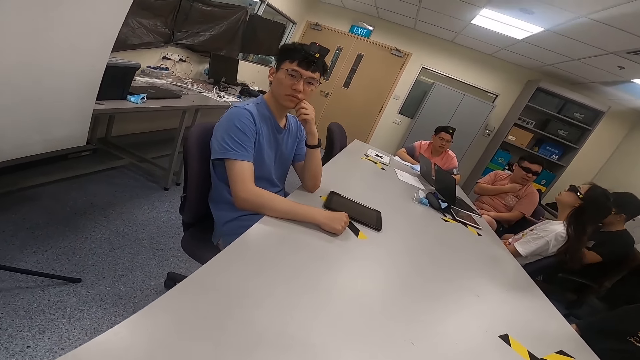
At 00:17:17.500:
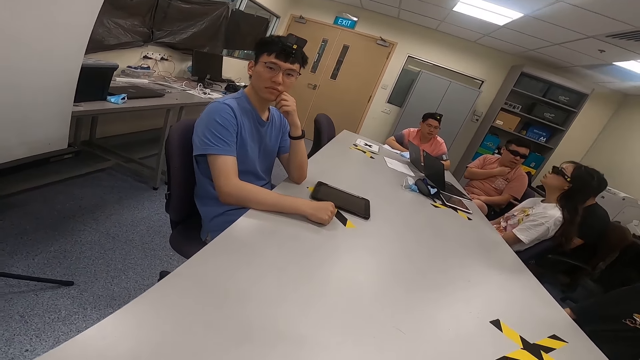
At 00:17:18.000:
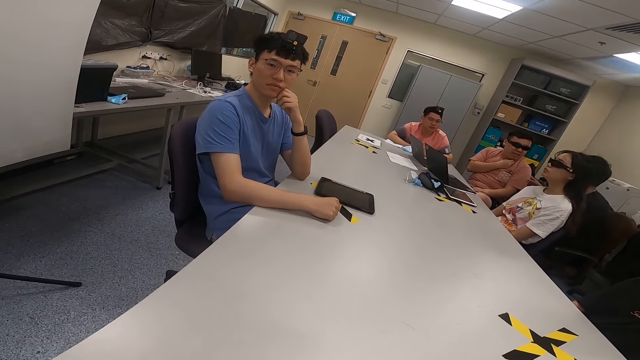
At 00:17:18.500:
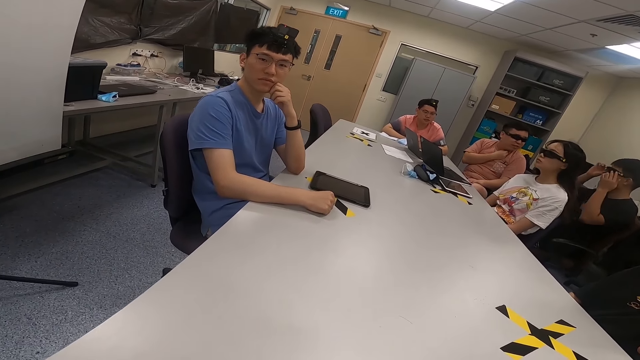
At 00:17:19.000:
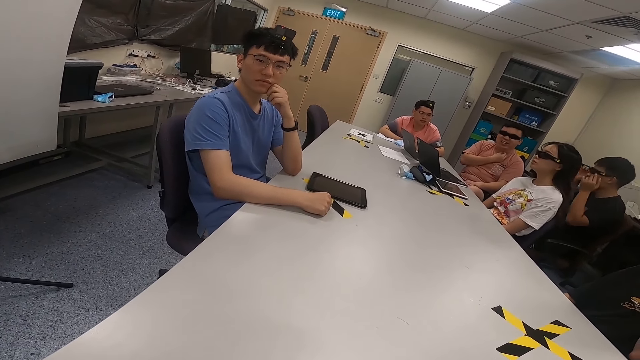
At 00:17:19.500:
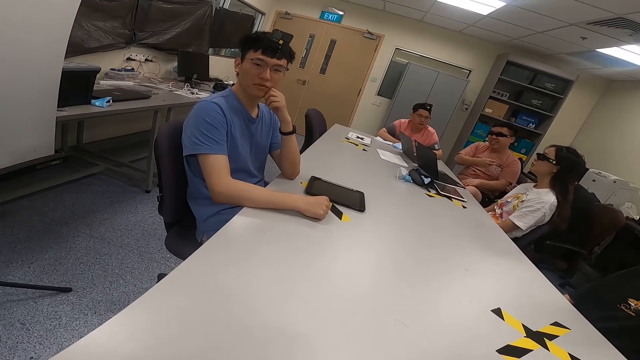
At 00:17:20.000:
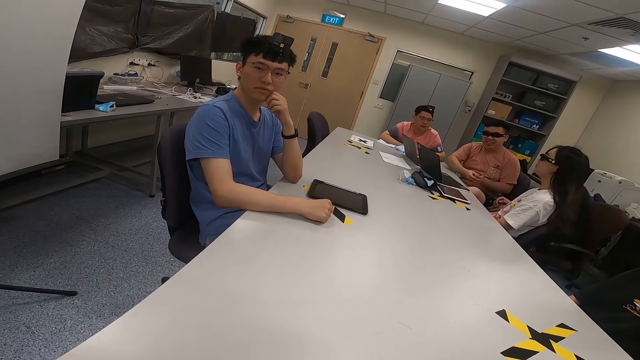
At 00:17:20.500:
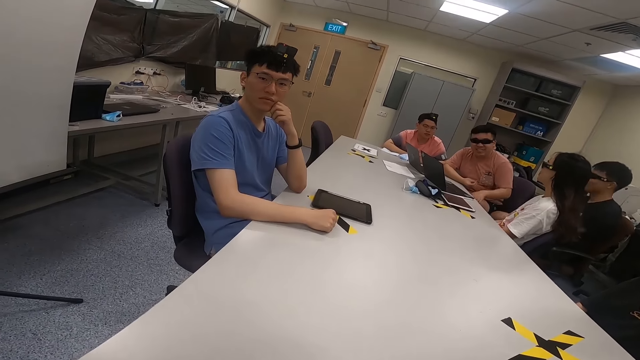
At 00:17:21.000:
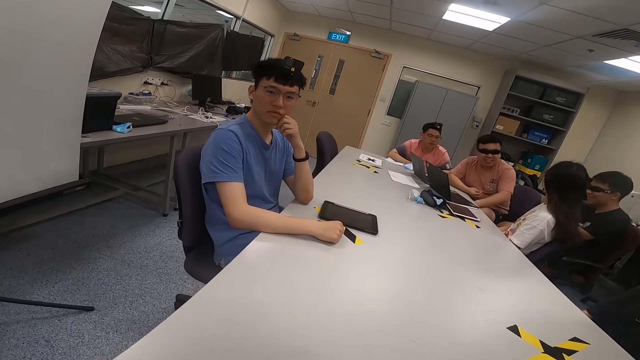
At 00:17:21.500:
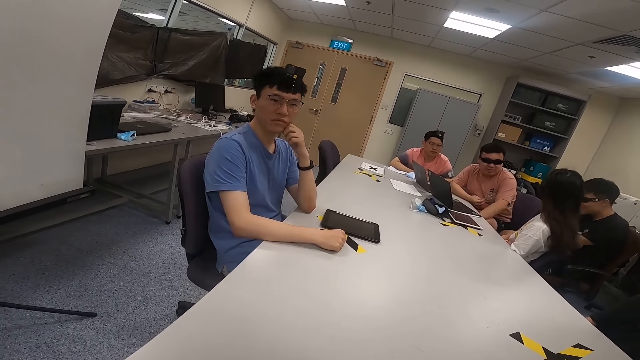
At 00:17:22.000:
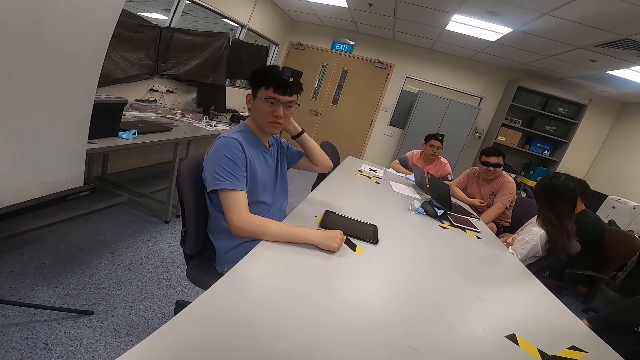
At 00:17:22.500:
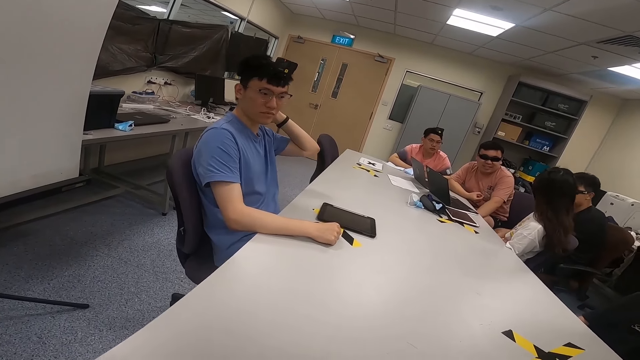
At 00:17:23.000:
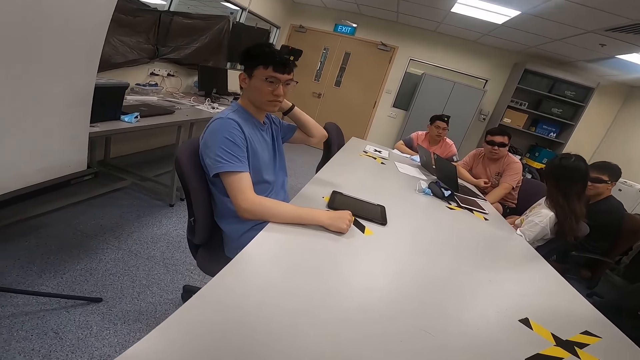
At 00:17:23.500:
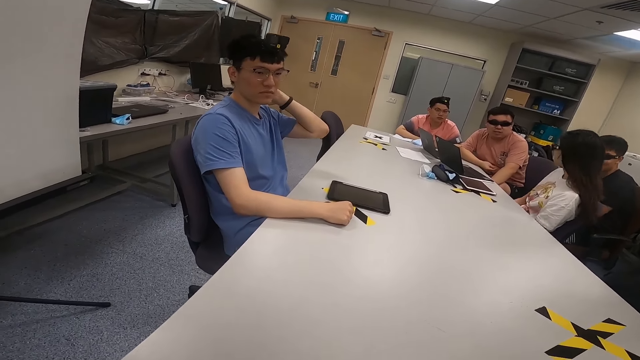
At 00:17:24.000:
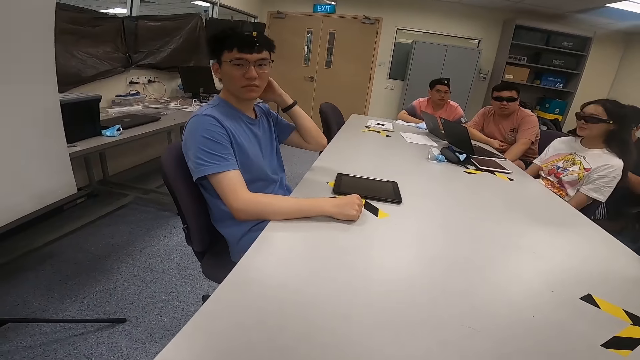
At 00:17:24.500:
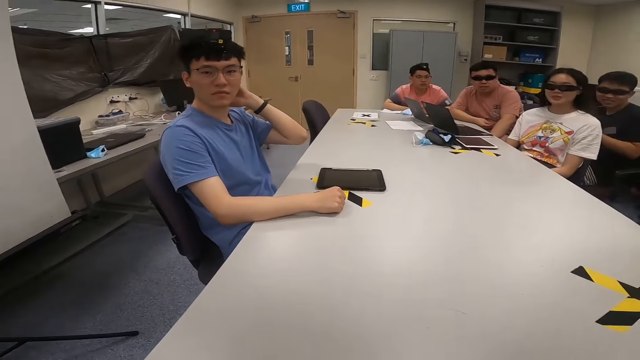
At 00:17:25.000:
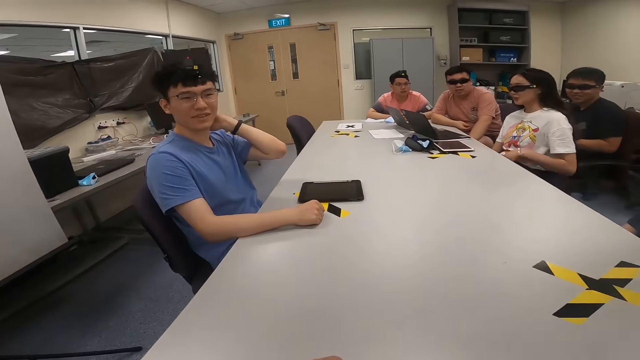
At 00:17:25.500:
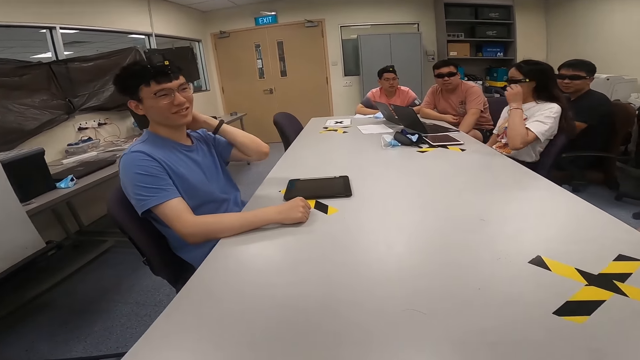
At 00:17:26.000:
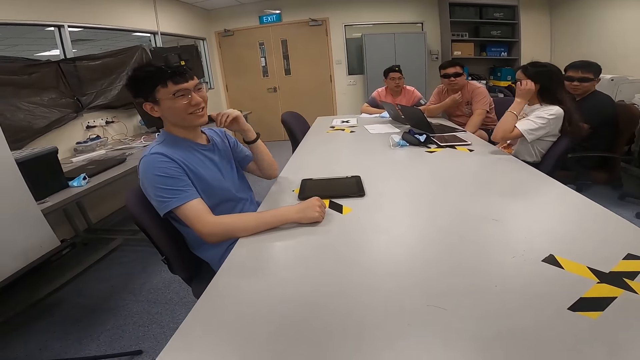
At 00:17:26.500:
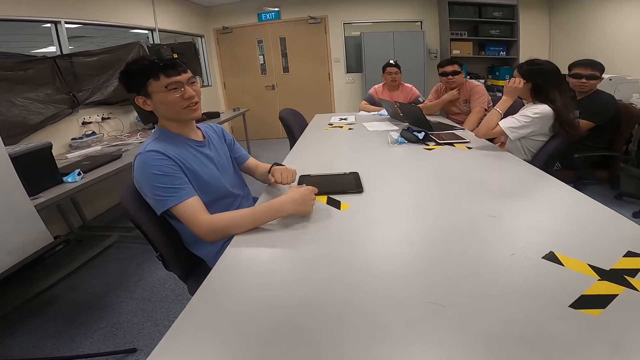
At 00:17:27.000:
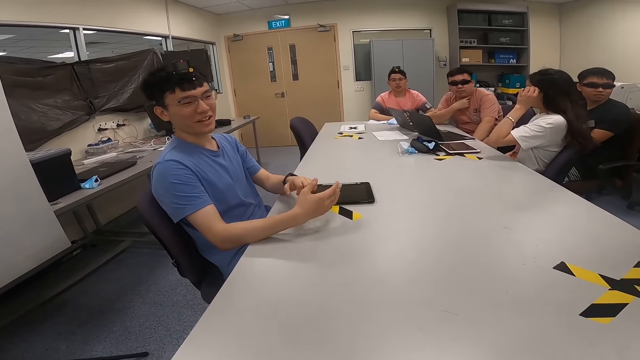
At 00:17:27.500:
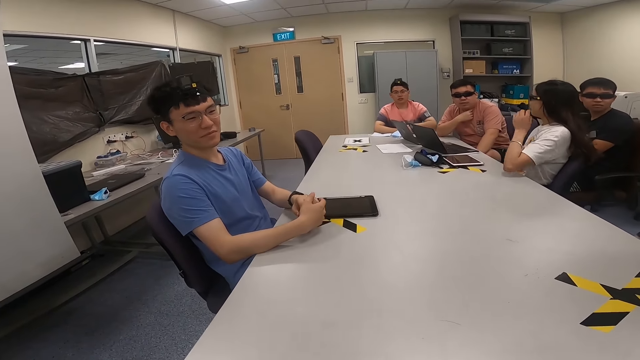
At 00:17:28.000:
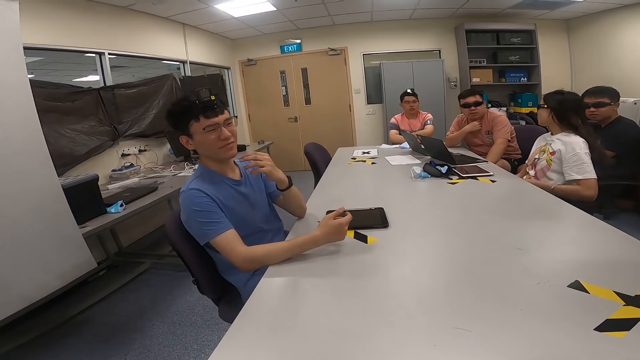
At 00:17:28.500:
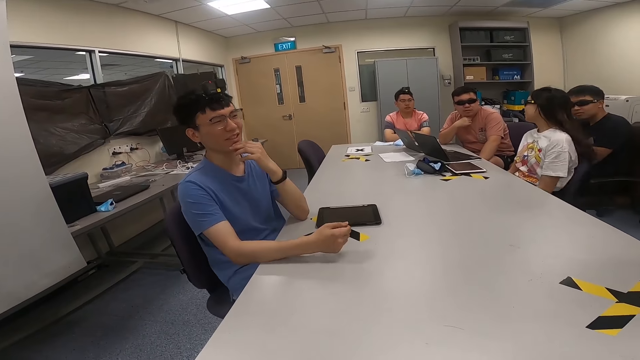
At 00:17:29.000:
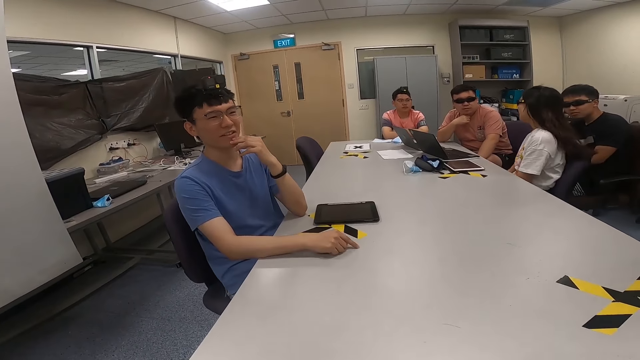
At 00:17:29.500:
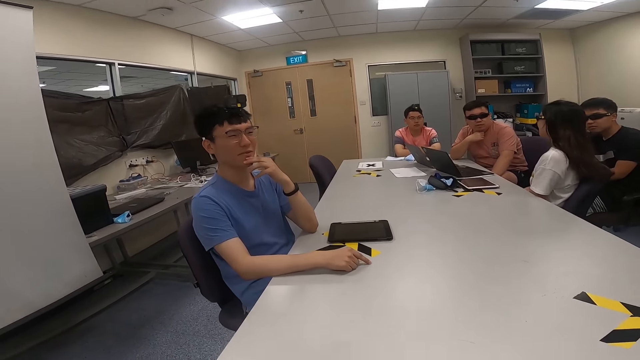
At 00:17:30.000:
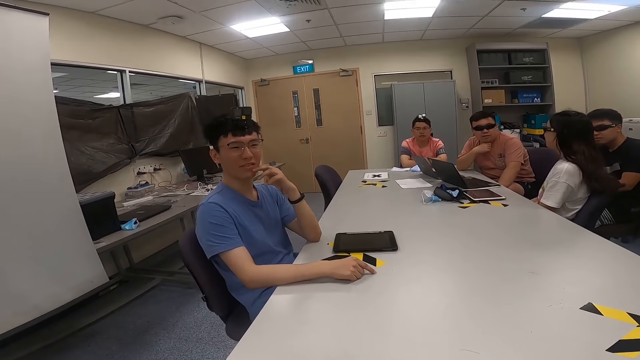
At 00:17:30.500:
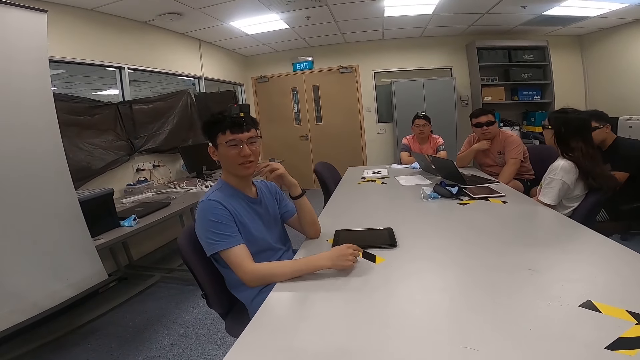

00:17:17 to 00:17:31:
A man lifts both hands. He holds his glasses. He touches his sunglasses. Another man scratches his neck. He scratches his head. A lady touches her sunglasses. The other man puts his hand on his chin. He puts his hand on his chin again.

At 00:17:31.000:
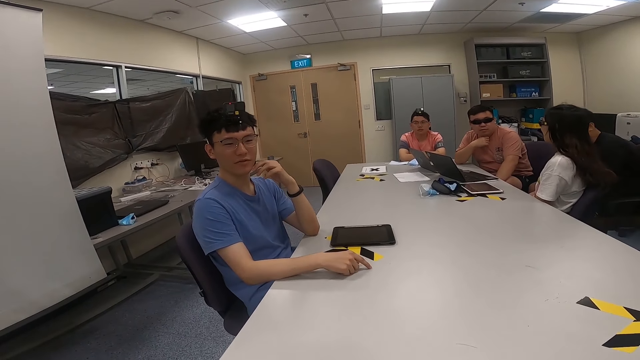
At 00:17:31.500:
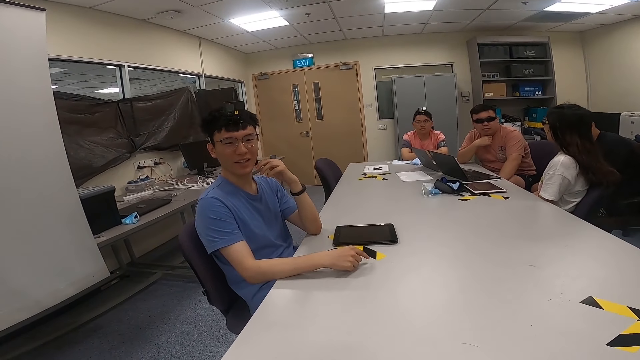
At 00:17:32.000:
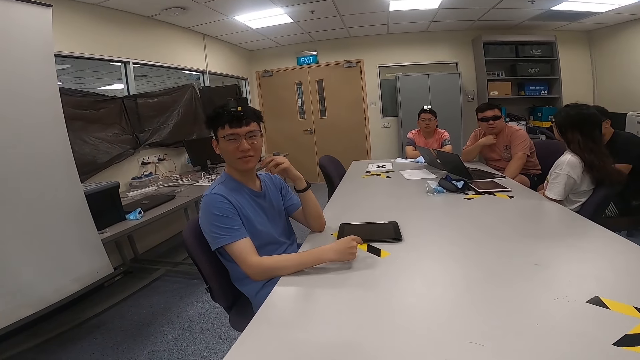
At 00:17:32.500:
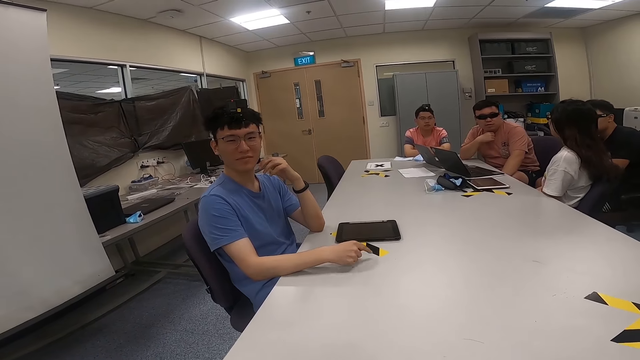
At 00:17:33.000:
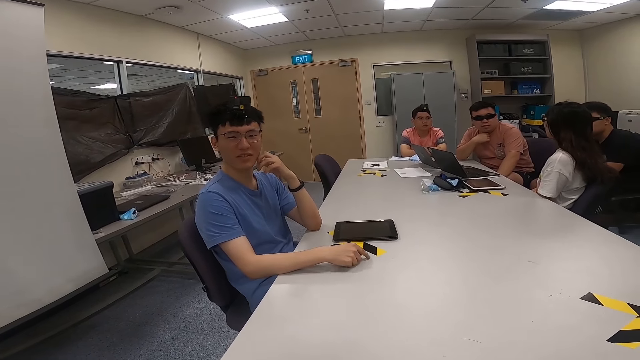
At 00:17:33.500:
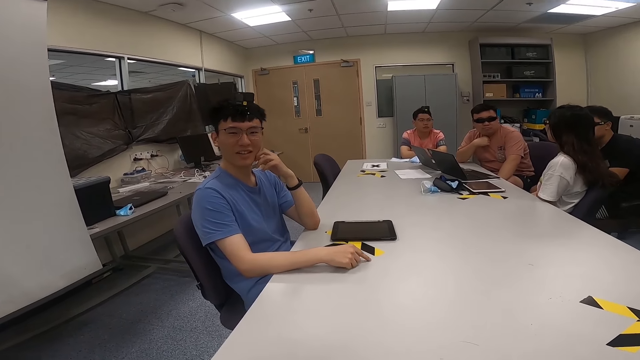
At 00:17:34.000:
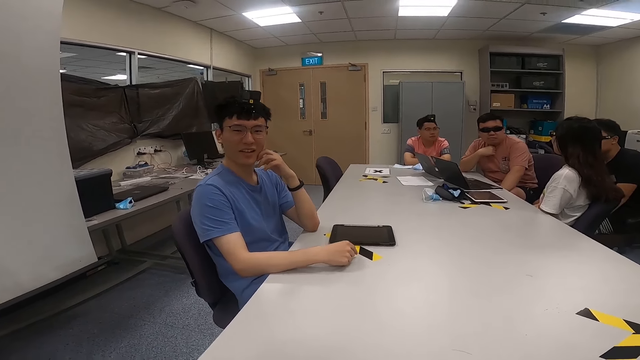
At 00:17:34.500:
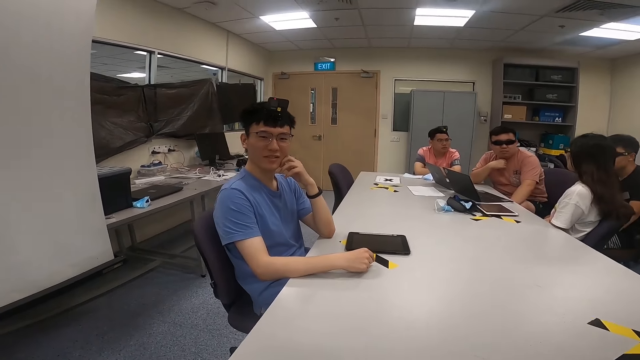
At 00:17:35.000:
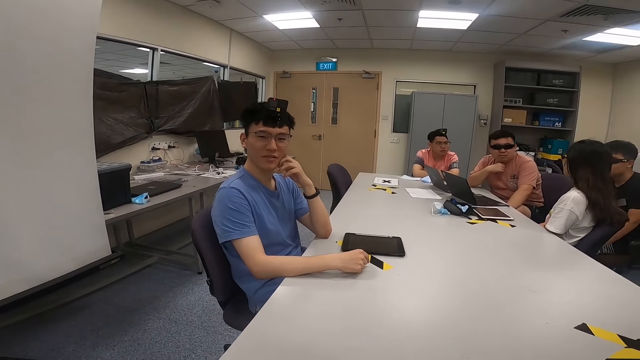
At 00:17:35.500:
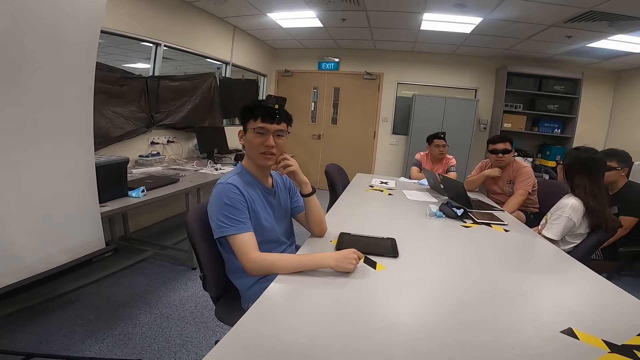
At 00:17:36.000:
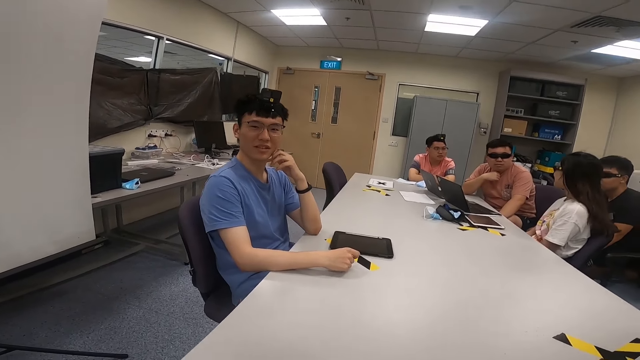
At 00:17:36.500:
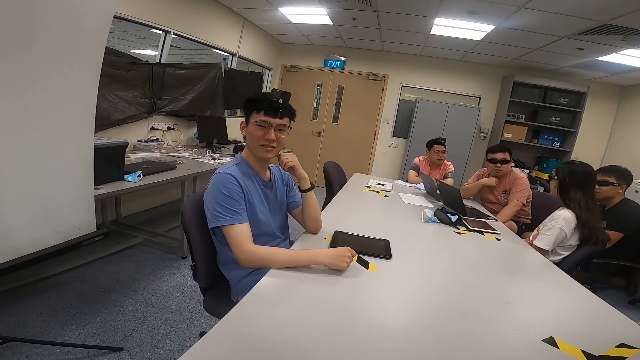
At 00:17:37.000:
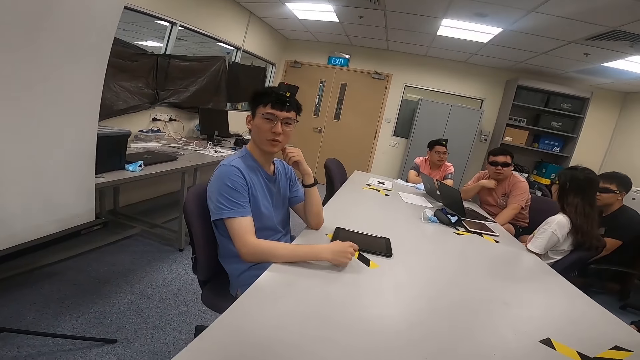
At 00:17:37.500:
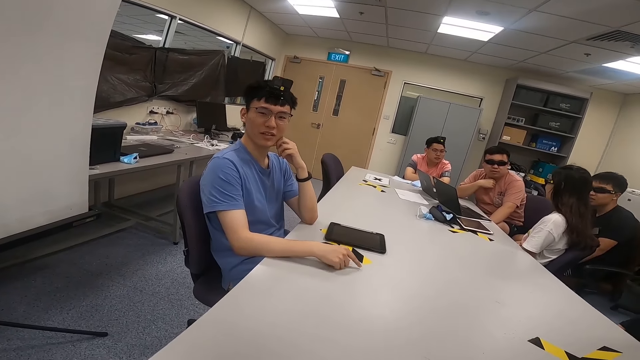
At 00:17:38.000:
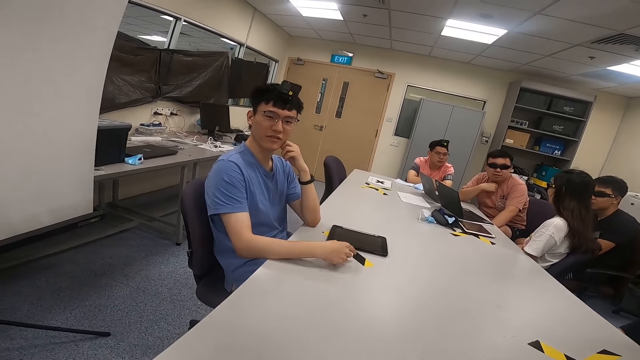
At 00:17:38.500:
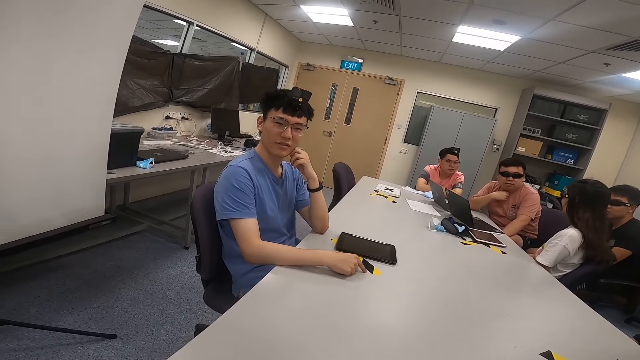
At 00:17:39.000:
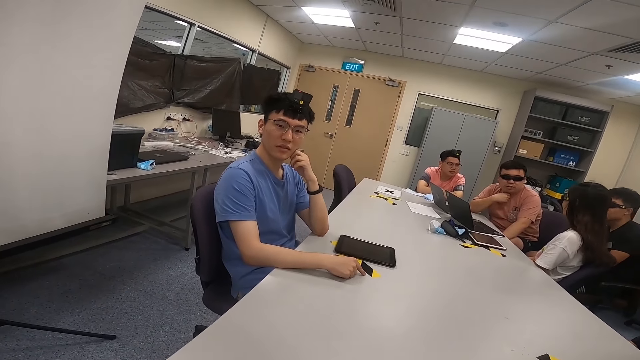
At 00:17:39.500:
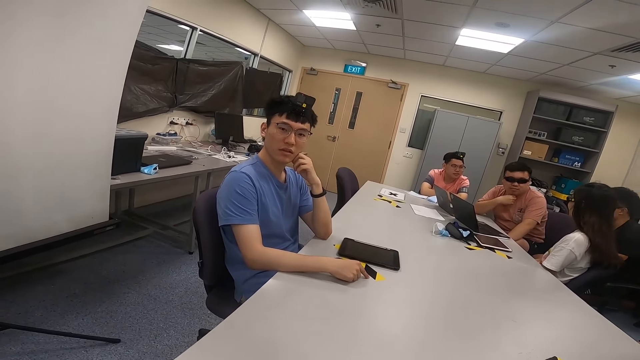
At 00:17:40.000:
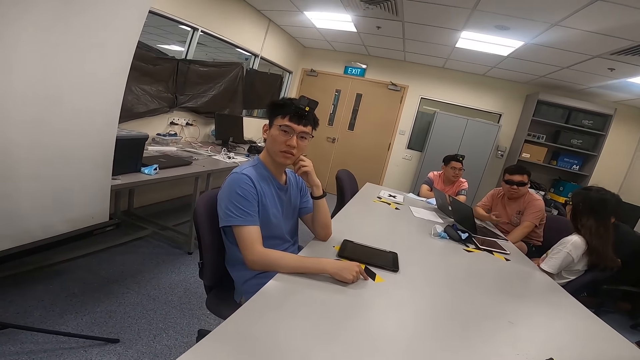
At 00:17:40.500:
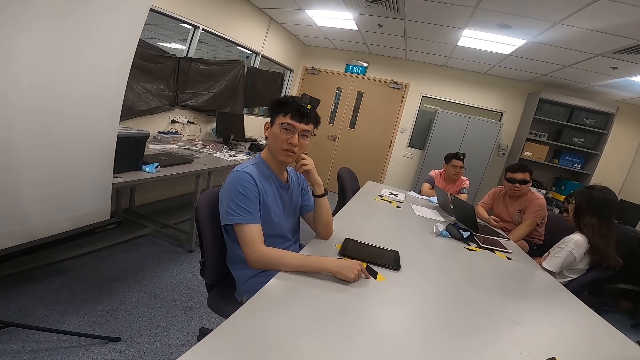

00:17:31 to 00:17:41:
A man moves his right hand. He moves his right hand again.
